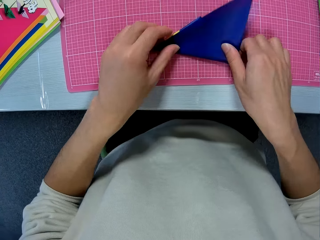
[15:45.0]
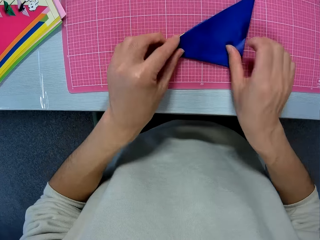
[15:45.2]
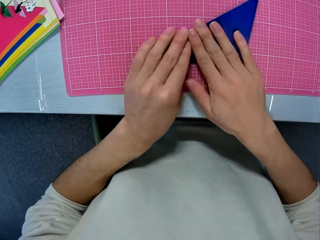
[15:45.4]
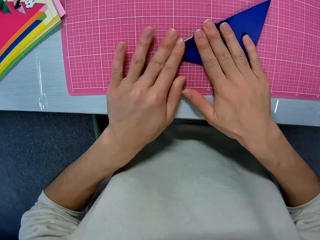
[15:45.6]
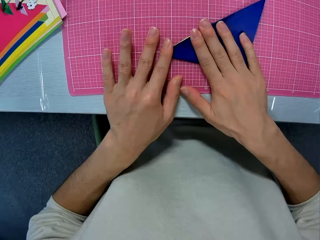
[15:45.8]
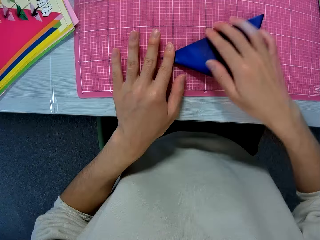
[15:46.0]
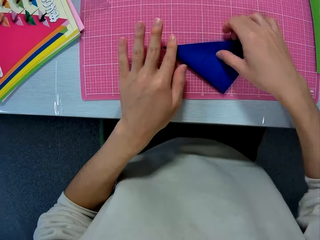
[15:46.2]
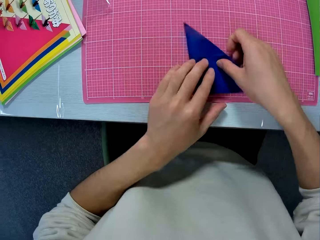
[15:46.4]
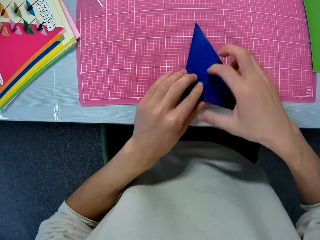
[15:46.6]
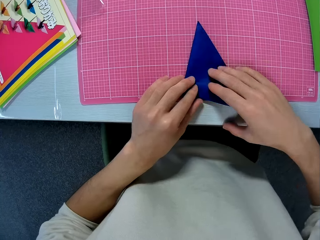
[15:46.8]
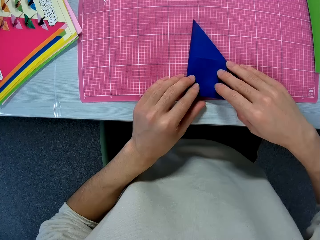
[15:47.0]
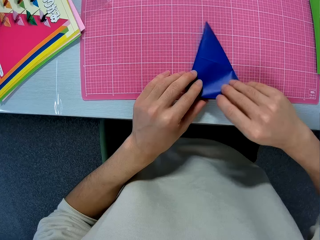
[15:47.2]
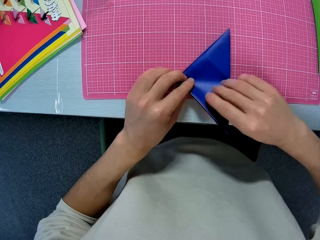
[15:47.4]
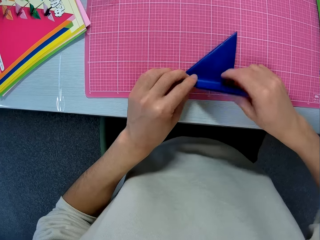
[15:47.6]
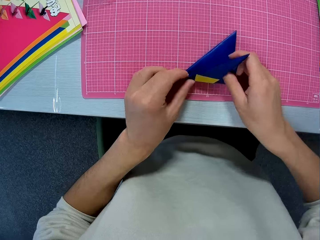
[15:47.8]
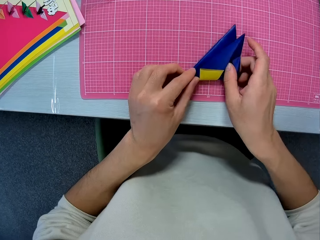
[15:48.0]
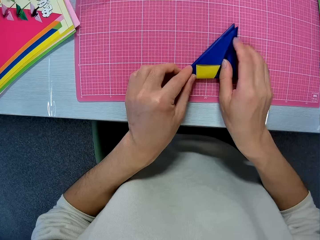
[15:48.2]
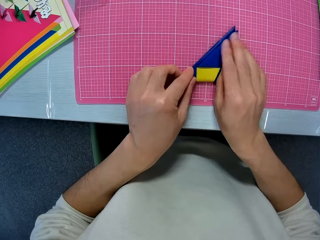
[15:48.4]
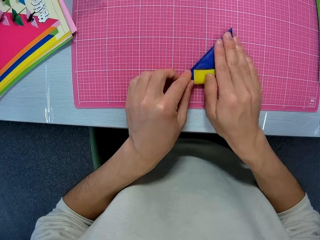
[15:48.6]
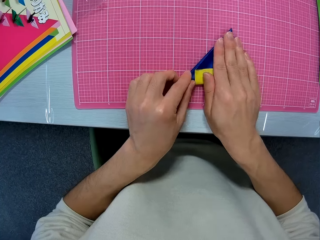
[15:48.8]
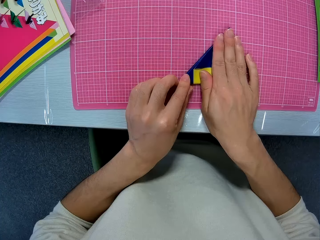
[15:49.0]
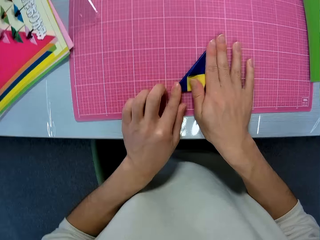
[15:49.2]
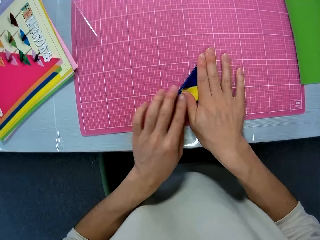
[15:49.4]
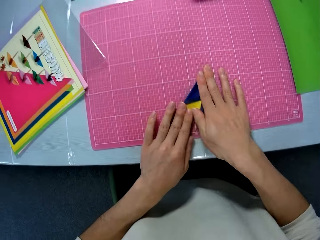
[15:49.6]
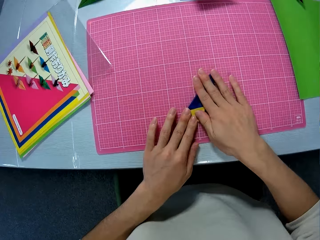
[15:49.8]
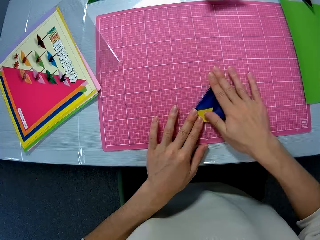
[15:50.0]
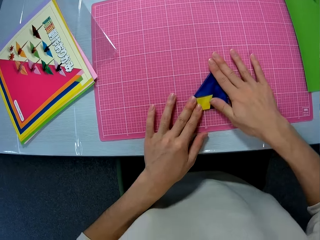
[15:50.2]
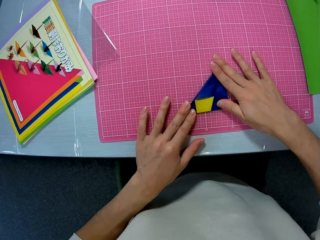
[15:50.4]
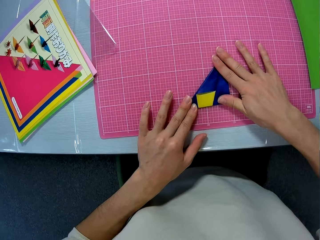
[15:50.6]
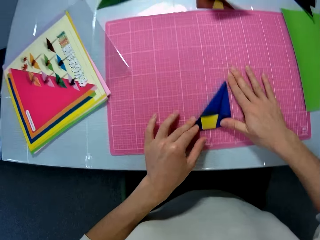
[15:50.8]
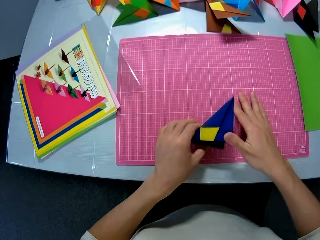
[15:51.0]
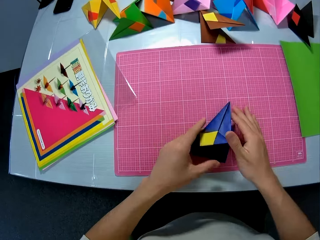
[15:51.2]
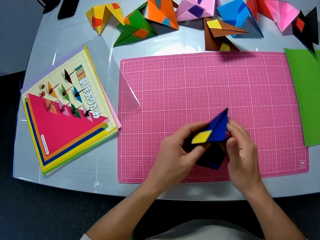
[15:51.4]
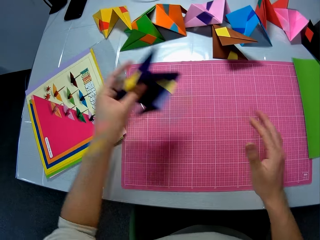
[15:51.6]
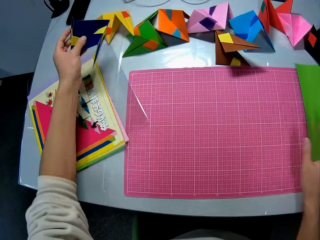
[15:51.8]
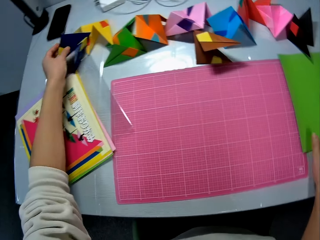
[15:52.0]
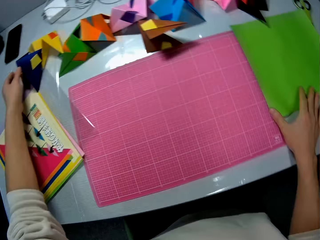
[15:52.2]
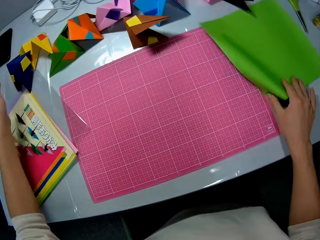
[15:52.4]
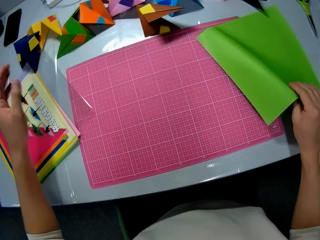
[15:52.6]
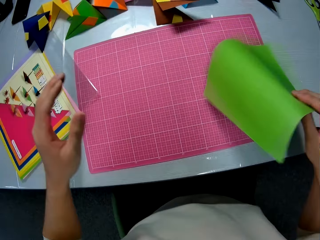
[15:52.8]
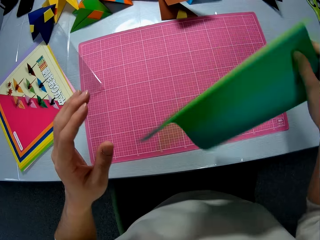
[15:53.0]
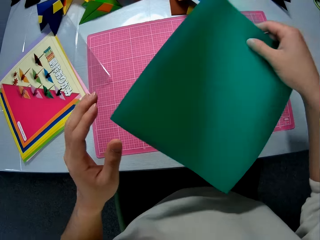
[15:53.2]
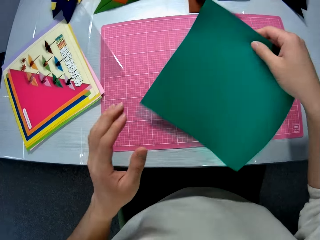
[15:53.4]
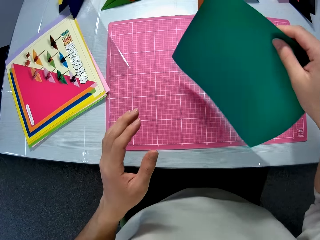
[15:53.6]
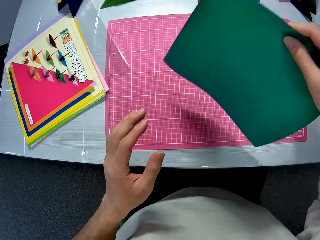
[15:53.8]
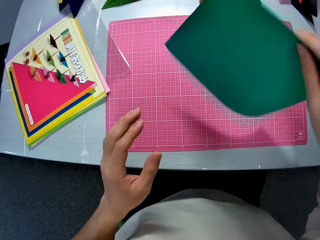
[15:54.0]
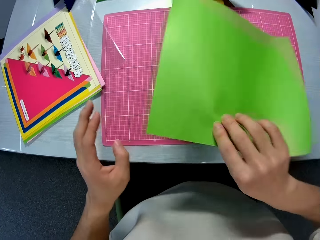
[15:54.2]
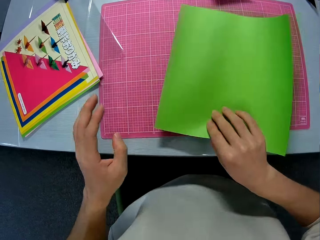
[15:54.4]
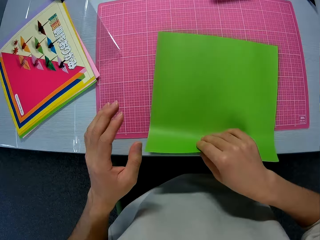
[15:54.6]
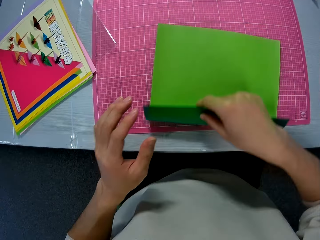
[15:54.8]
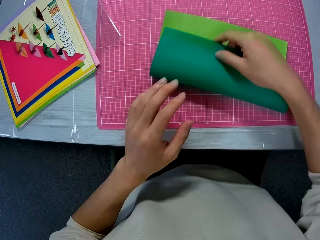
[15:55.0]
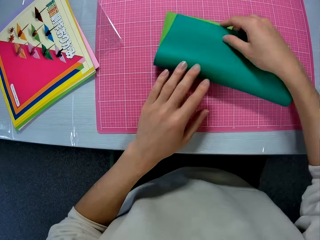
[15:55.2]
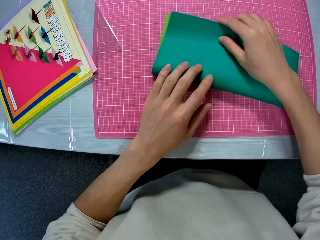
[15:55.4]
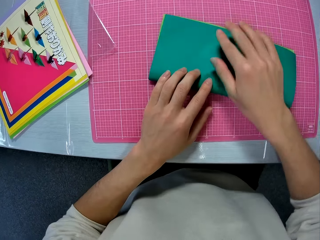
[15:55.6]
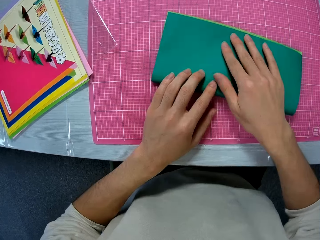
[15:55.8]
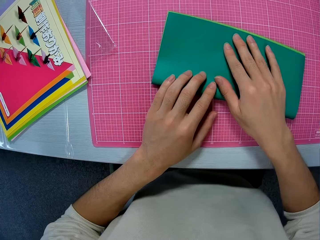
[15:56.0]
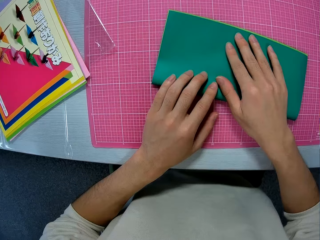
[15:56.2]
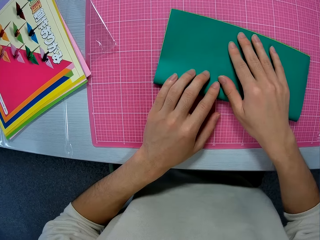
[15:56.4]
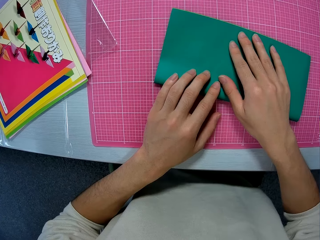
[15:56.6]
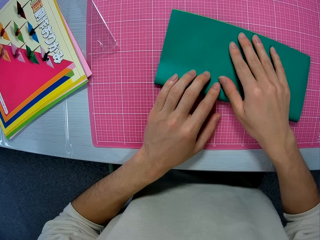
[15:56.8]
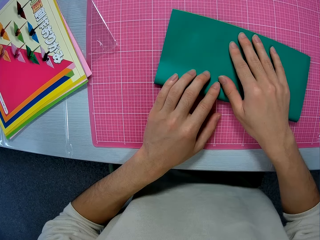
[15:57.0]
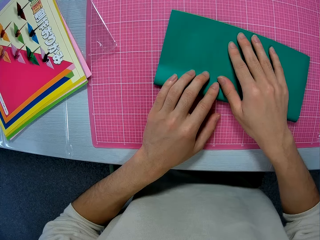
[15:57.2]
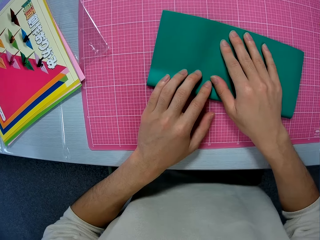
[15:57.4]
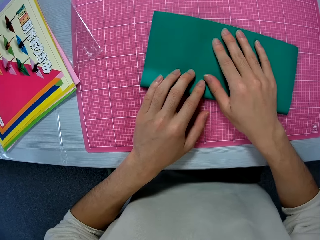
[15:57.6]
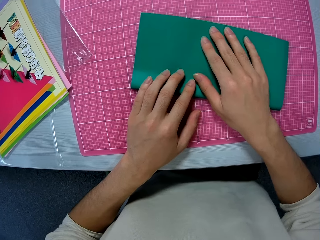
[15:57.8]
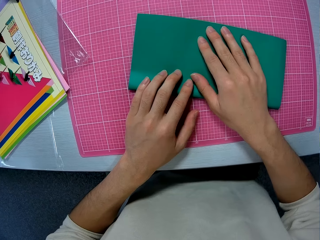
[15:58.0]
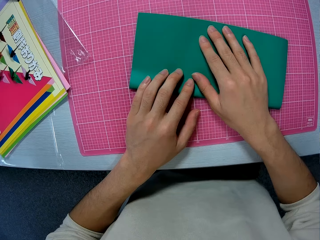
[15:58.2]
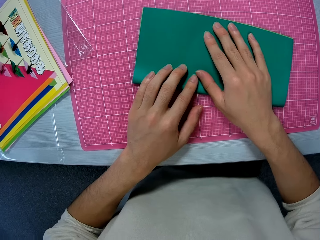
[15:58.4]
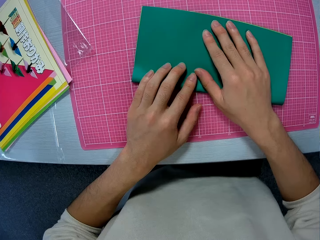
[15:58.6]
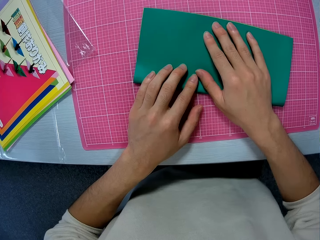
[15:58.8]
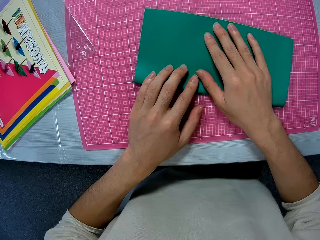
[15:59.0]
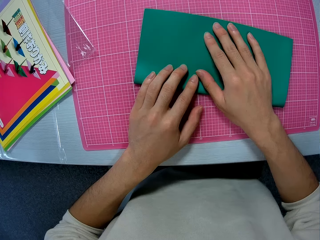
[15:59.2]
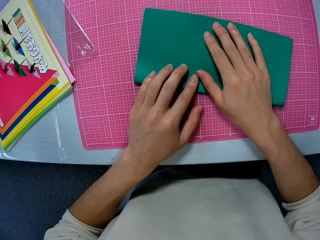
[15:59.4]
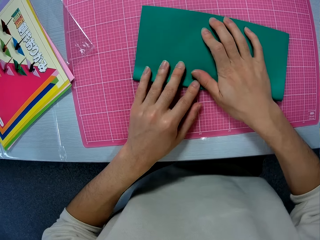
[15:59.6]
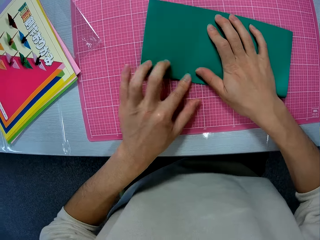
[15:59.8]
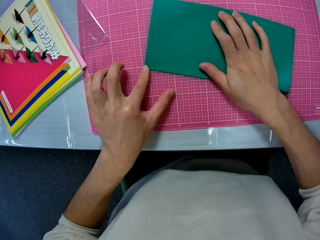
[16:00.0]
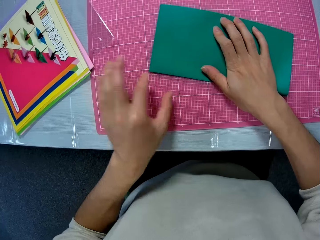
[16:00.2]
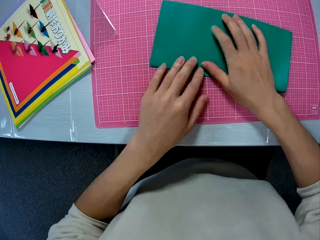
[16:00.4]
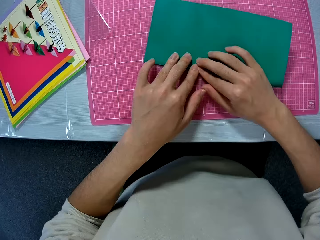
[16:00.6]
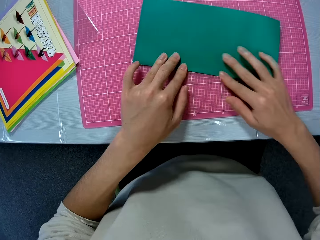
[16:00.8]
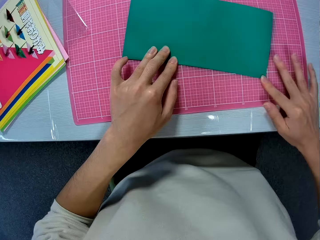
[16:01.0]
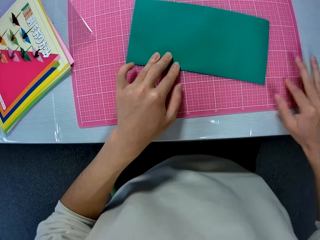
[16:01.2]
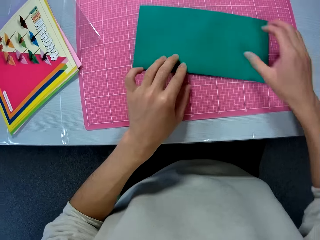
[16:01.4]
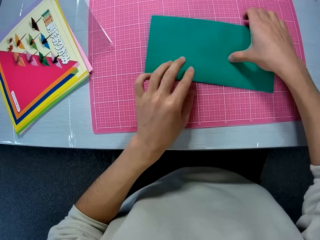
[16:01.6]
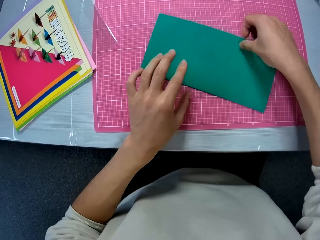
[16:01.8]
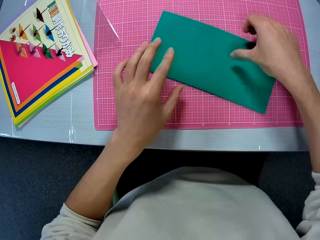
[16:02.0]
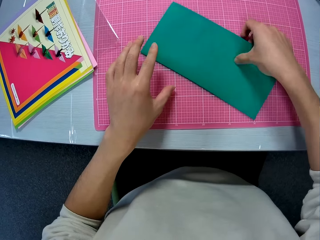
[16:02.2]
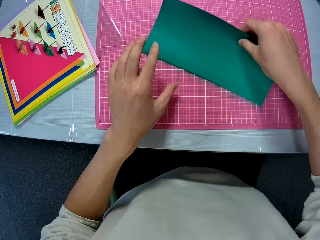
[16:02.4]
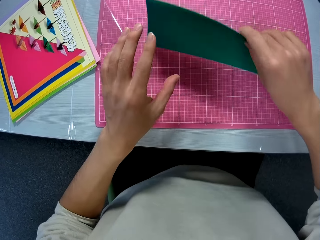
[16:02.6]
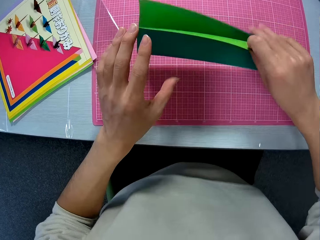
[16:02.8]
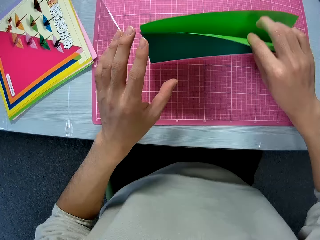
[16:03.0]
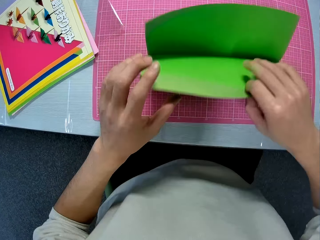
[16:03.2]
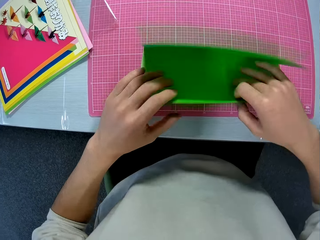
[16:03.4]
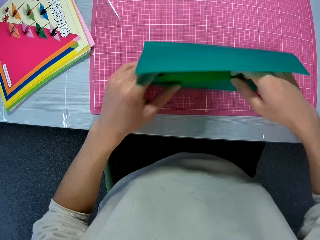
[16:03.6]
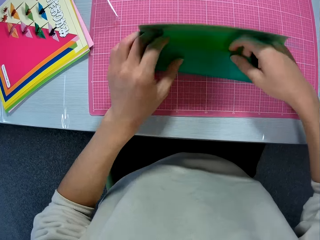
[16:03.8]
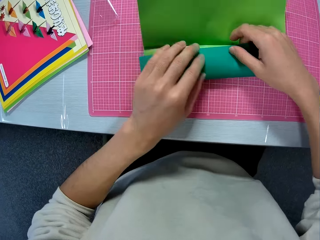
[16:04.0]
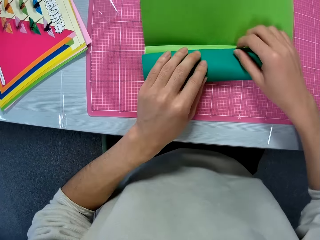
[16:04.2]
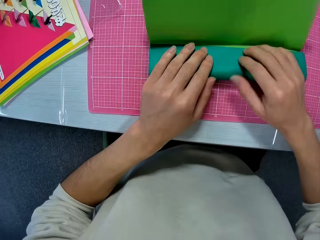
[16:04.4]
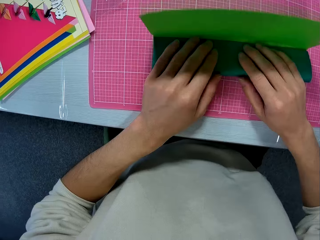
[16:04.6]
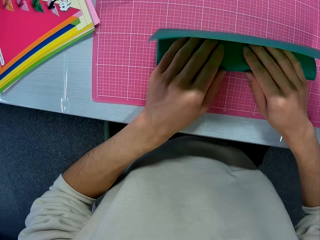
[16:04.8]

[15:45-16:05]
The camera wearer picks up the folded craft sheet from the table. He drops the folded craft sheet on the table. He picks up a green craft sheet or manila paper from the table. He places the green craft sheet on the table and folds the green craft sheet on the table with his hands. He holds the manila paper on the table. He folds the manila paper on the table with his hands.

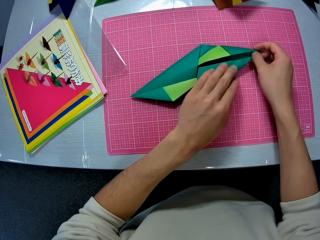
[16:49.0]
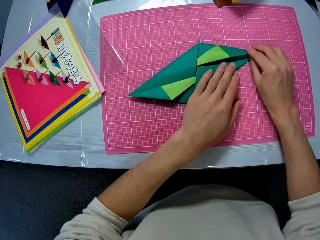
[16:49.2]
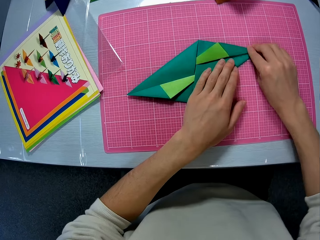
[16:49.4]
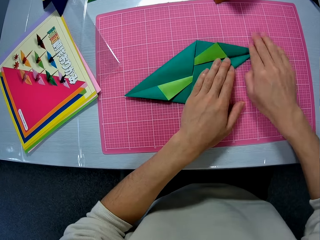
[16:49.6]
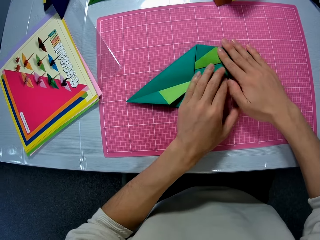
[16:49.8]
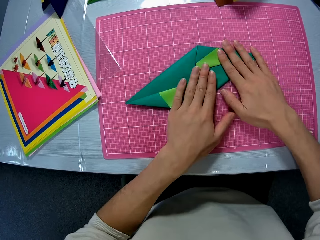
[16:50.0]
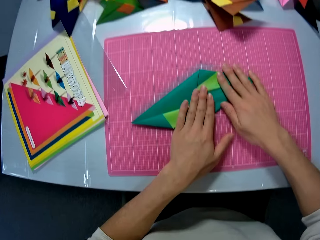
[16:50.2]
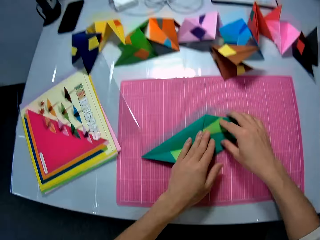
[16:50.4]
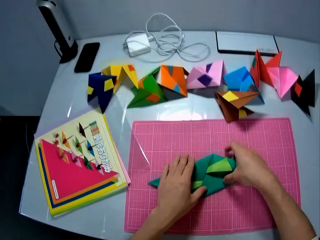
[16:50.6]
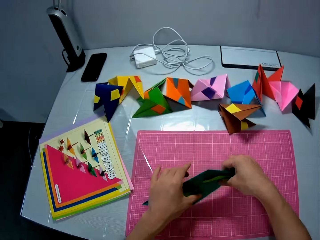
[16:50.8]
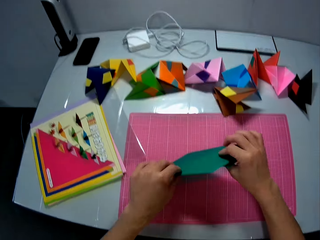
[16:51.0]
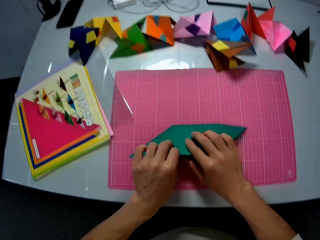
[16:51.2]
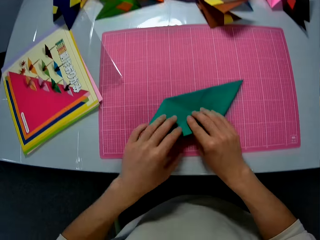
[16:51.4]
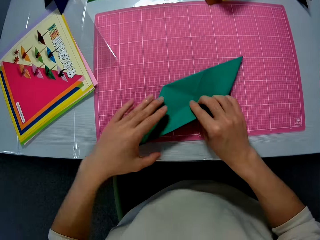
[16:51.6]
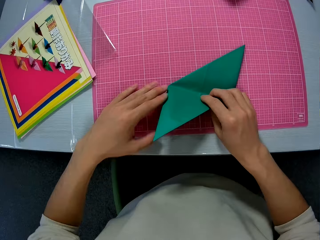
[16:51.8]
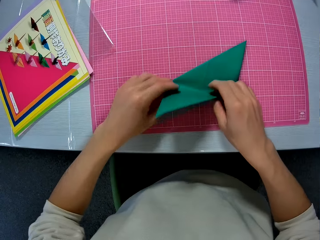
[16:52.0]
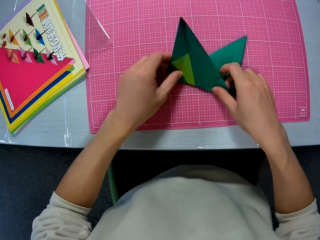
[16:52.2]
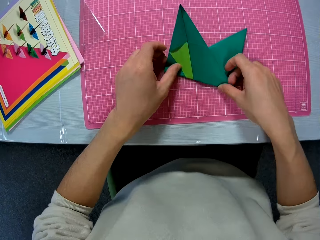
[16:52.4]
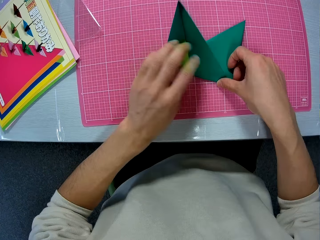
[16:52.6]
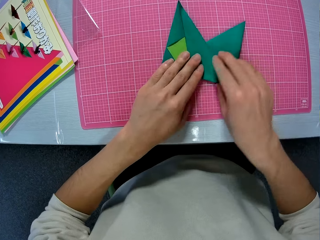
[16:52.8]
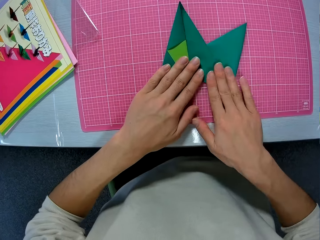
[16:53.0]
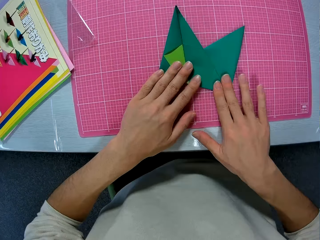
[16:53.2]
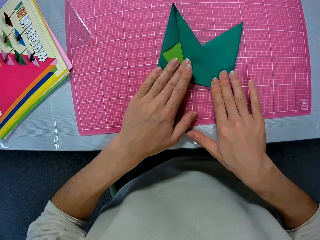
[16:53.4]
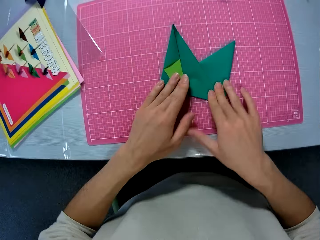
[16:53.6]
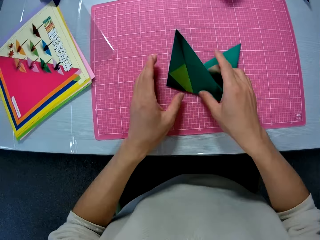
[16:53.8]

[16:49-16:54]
The camera wearer turns the manila paper on the table. He folds the manila paper on the table with his hands.
